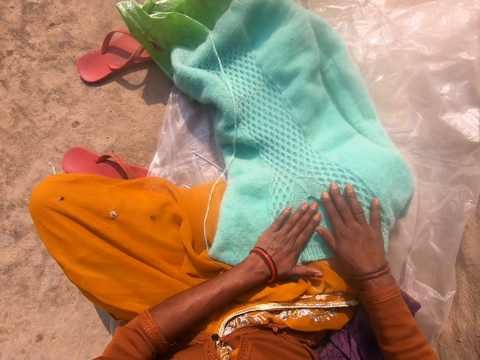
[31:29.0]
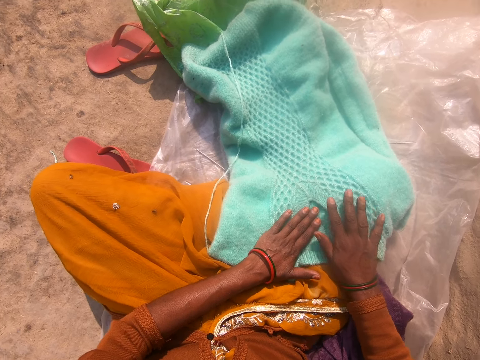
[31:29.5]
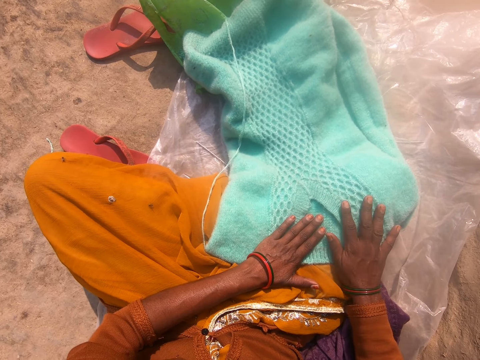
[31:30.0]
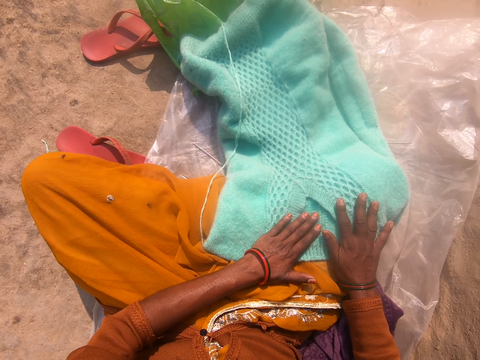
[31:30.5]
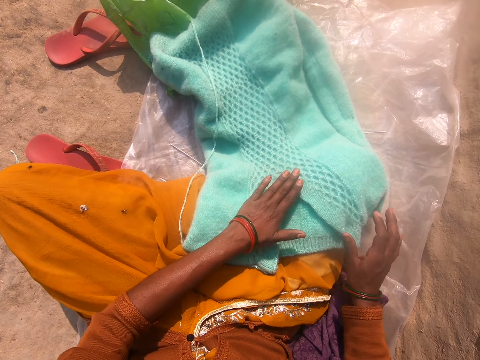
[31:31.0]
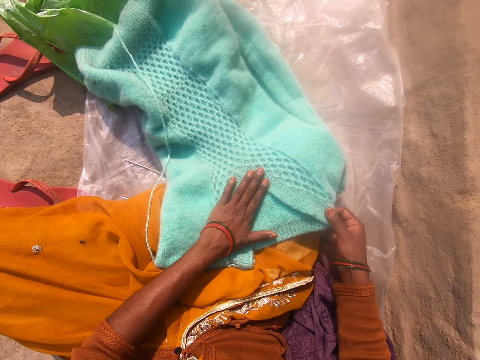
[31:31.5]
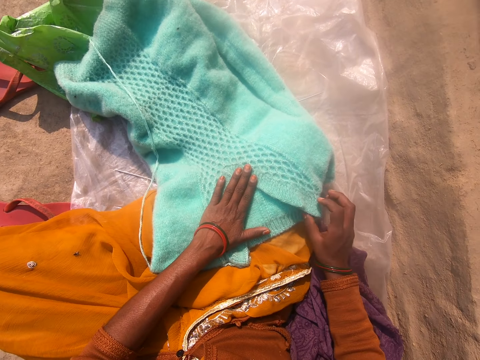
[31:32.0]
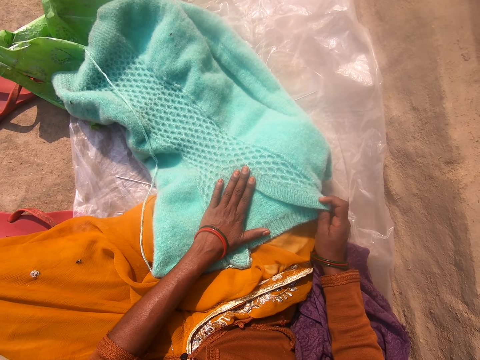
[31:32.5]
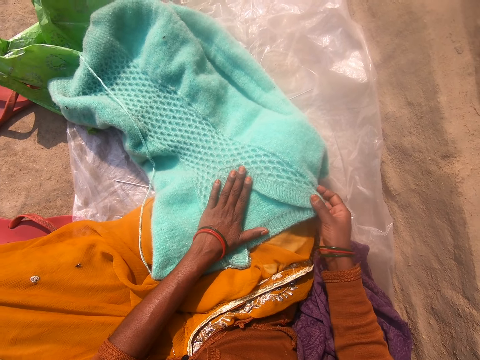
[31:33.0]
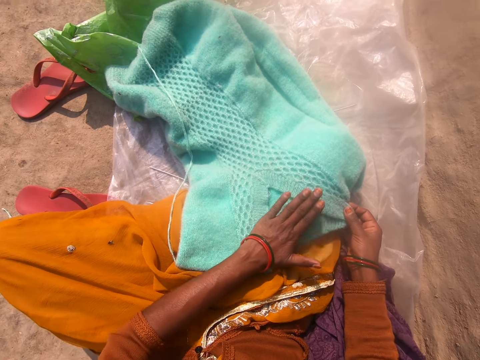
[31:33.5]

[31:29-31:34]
The camera wearer holds the cloth. They look at the cloth. They touch the cloth. They stretch the cloth.

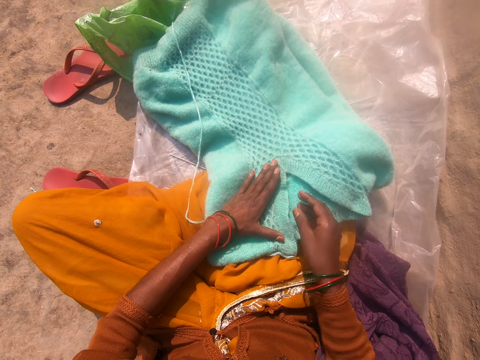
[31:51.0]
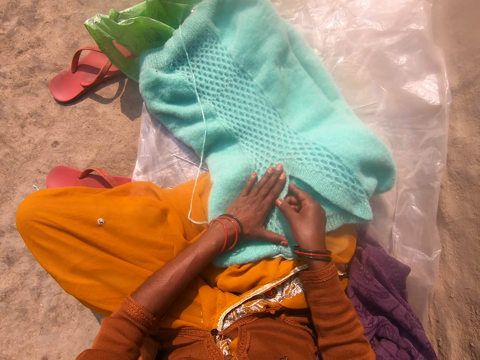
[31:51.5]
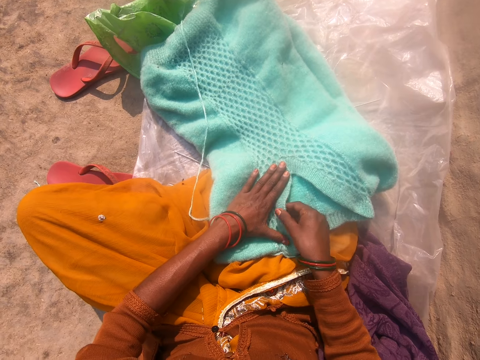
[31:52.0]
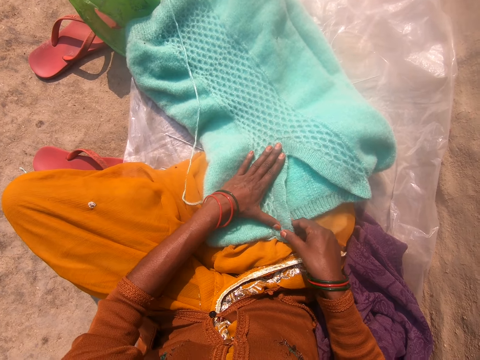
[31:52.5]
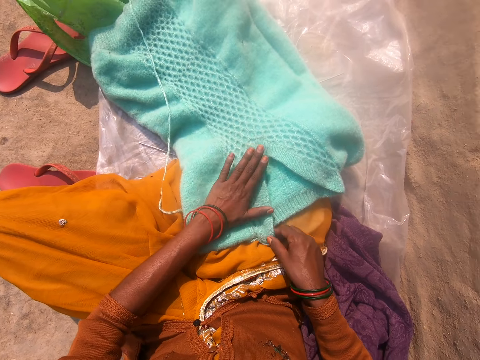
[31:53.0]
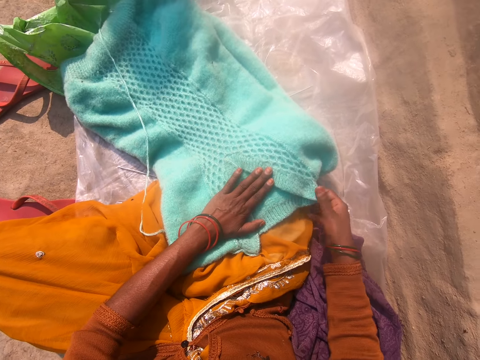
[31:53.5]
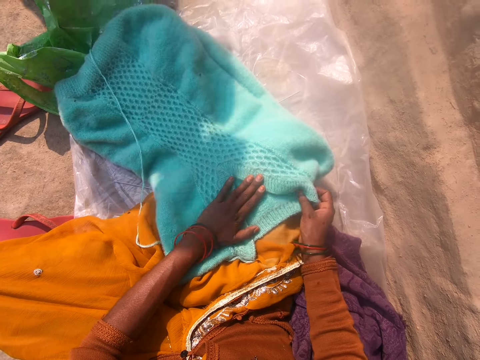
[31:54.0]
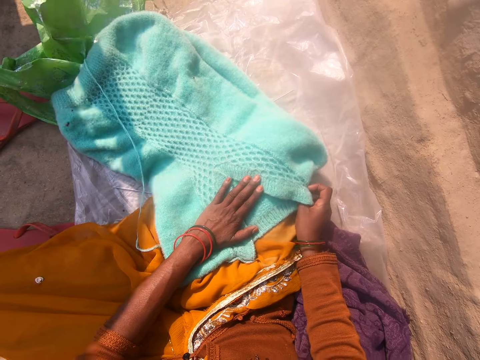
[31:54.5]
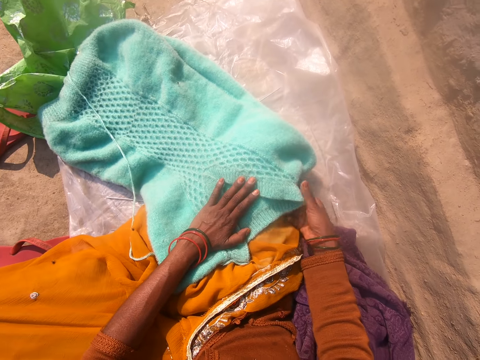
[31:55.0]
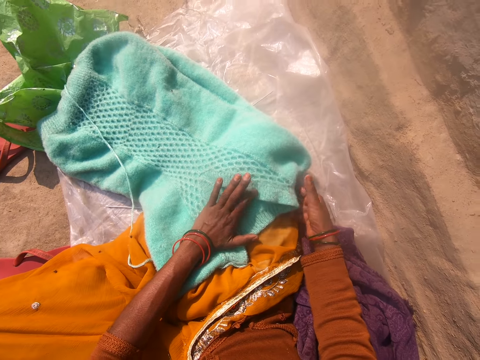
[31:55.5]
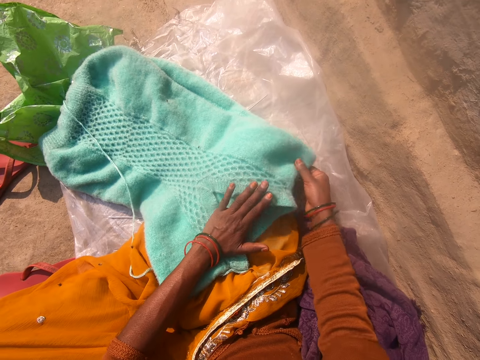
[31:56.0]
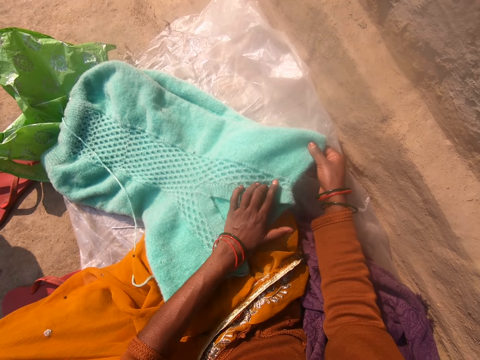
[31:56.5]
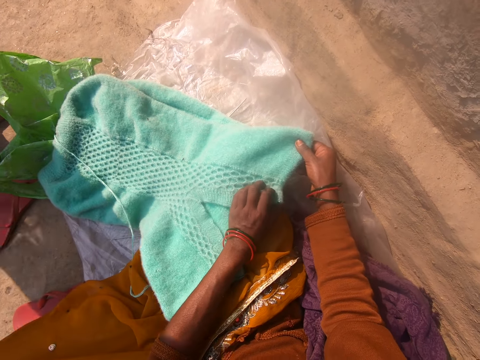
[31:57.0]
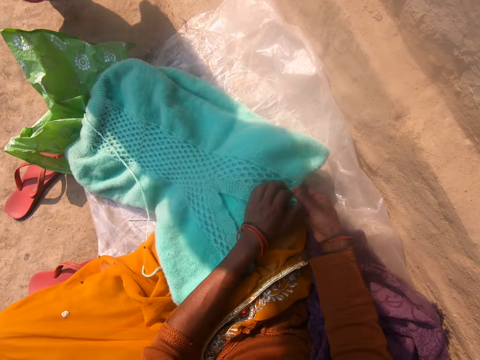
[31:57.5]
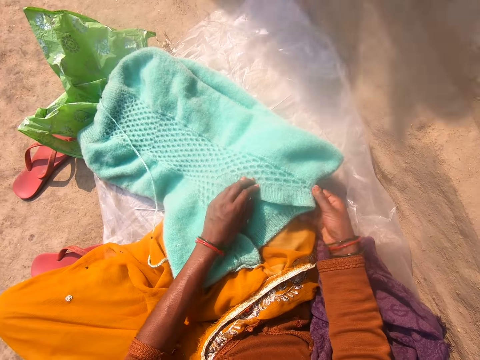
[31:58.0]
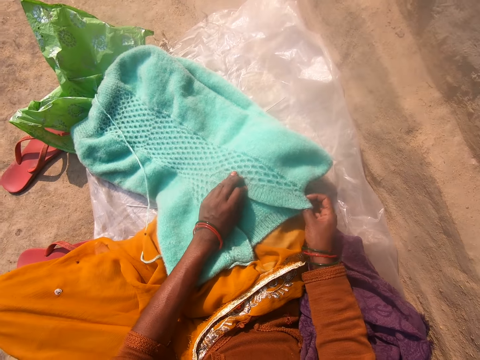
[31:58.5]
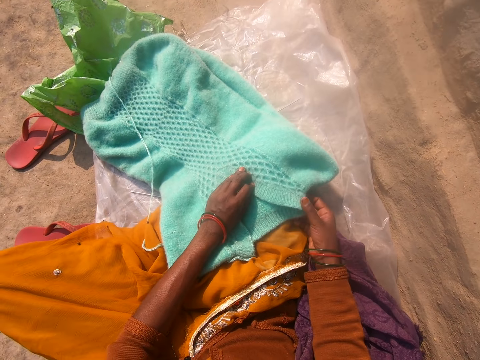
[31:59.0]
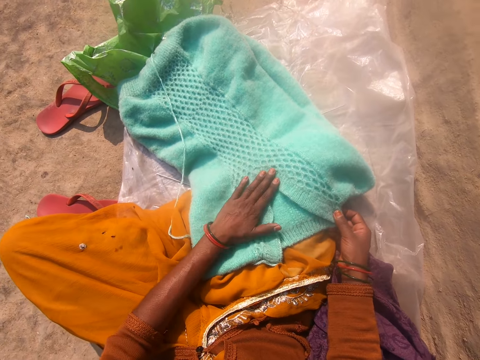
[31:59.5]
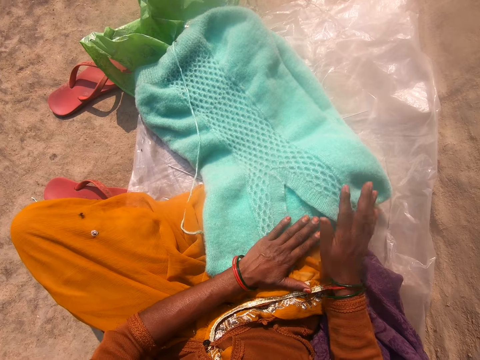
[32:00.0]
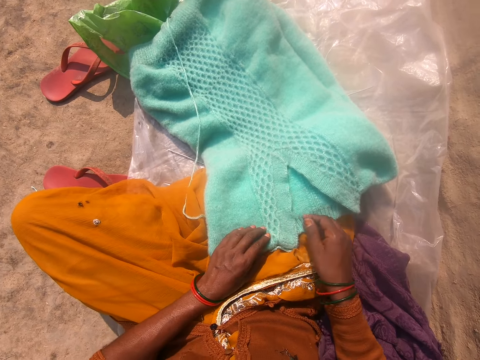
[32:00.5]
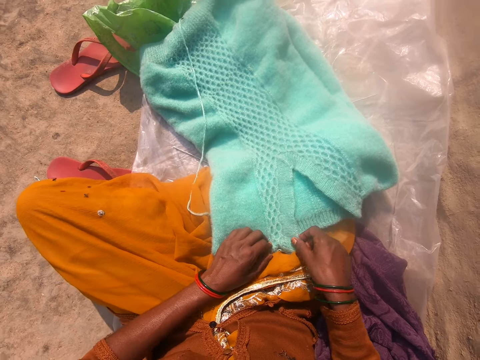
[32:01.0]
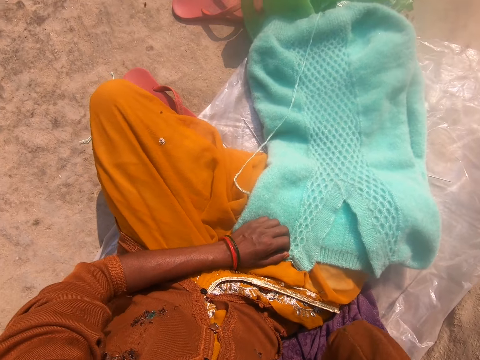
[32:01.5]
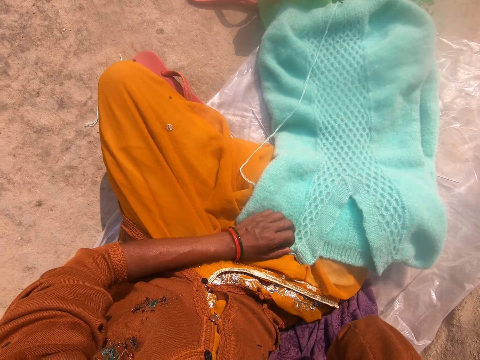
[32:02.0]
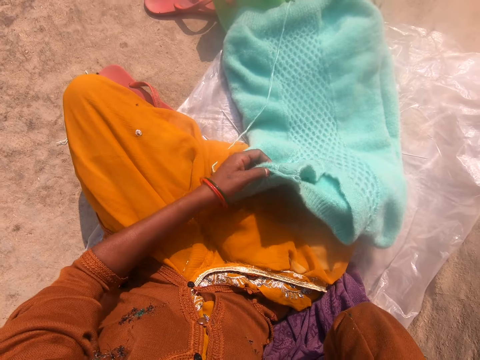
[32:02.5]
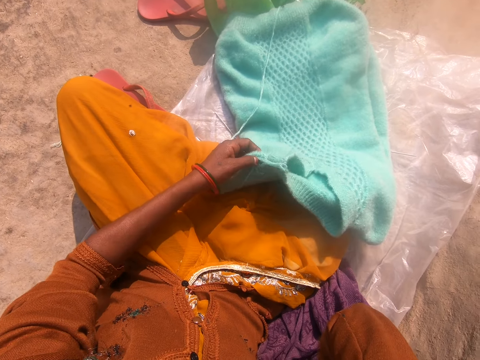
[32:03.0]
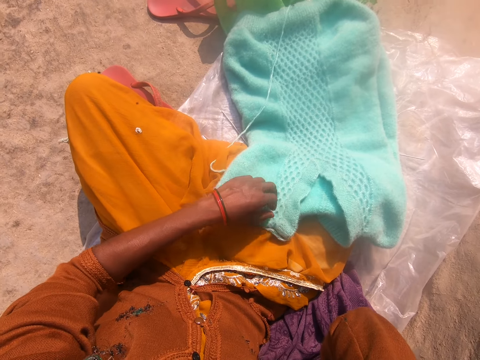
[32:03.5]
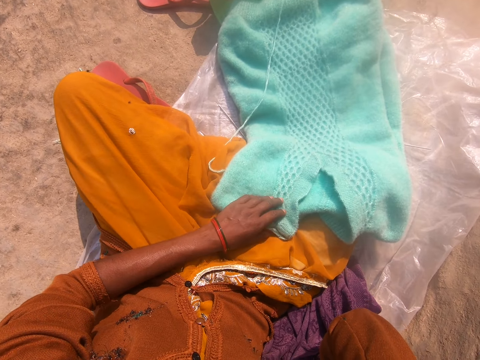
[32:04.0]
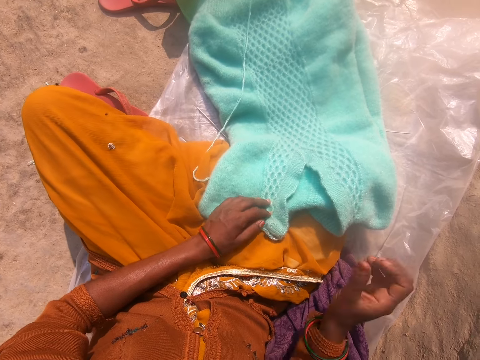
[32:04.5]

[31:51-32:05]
The camera wearer stares at the garment. She stretches the garment. She stares at the garment. She stretches the garment. A person walks around. The camera wearer looks at the garment. She touches the garment. She touches her face with her hand. She adjusts the camera. She lifts the garment. She puts the garment on the lap.

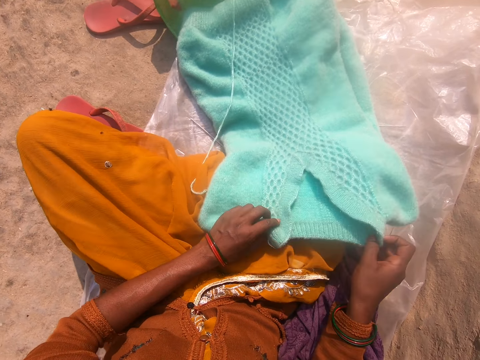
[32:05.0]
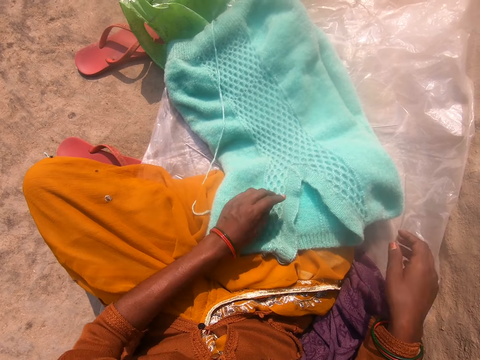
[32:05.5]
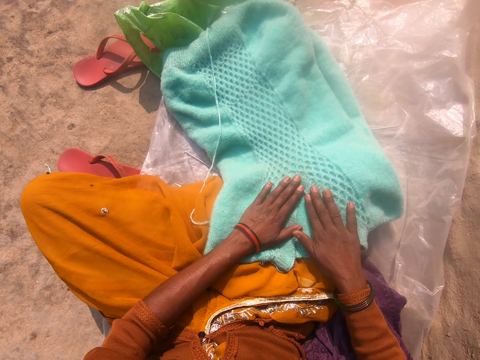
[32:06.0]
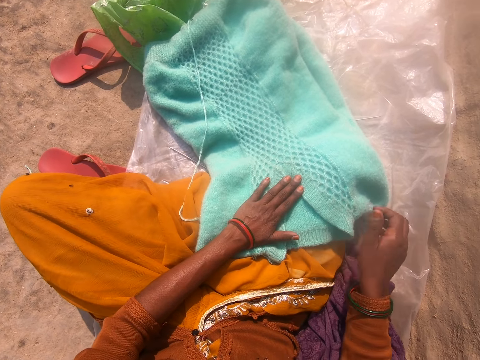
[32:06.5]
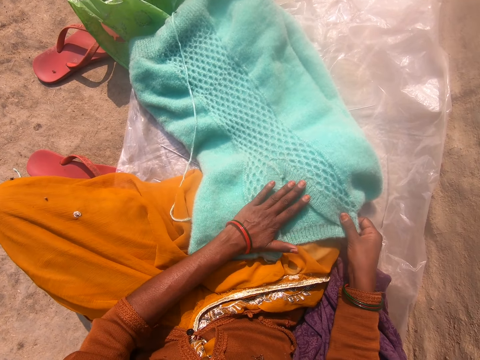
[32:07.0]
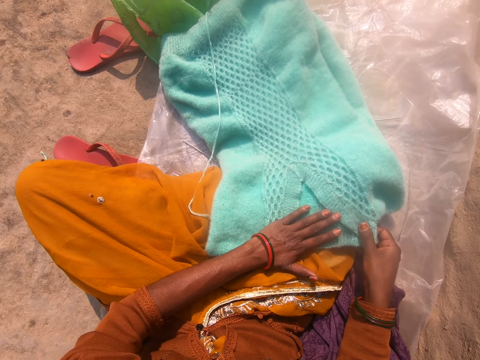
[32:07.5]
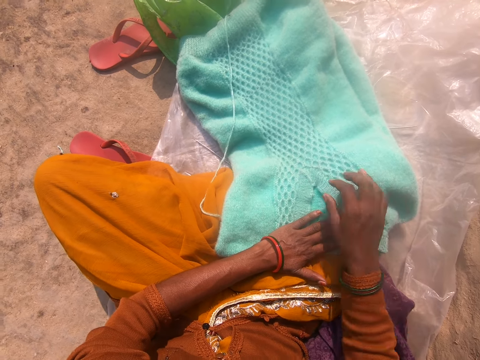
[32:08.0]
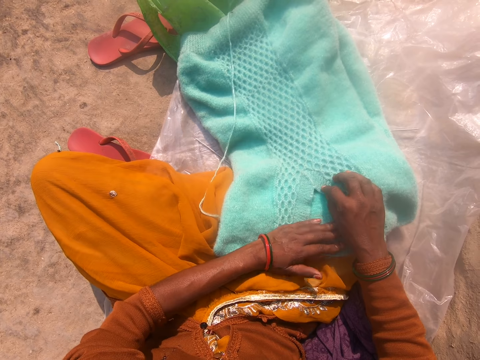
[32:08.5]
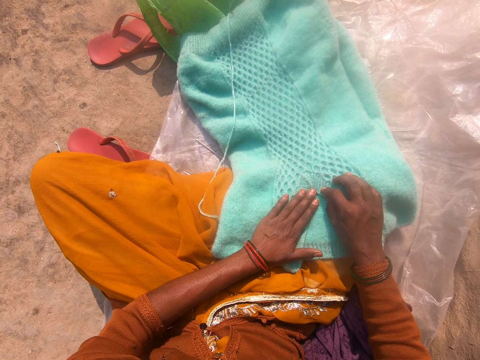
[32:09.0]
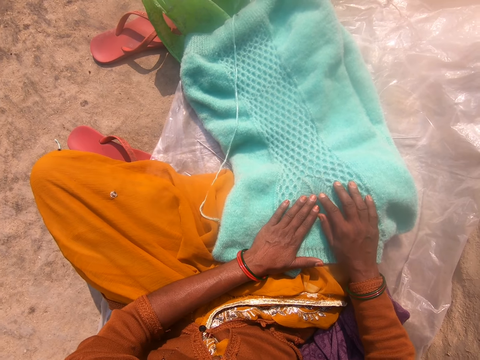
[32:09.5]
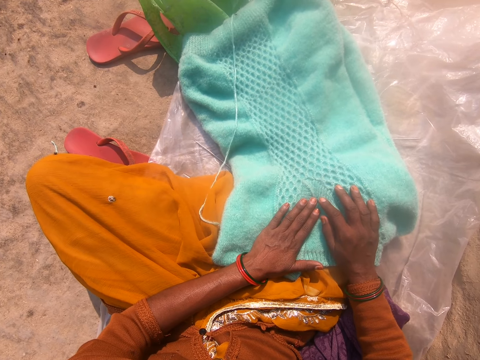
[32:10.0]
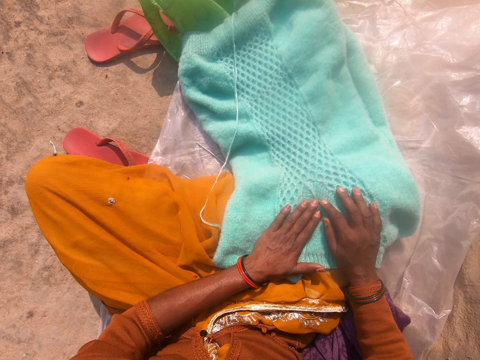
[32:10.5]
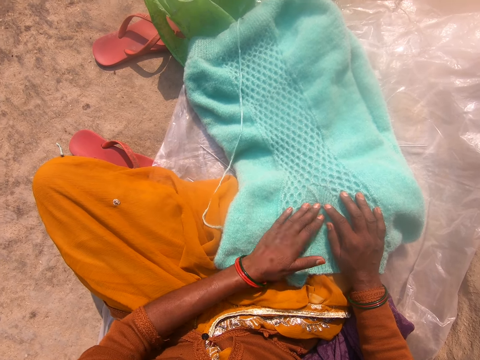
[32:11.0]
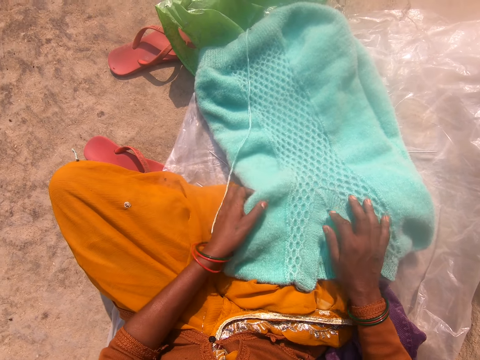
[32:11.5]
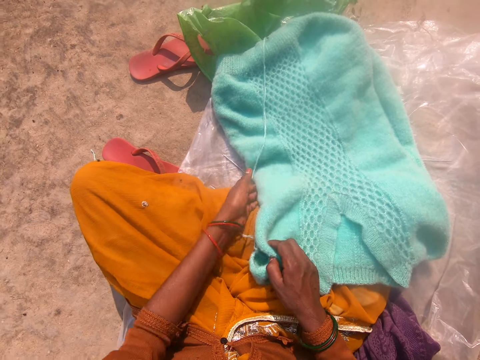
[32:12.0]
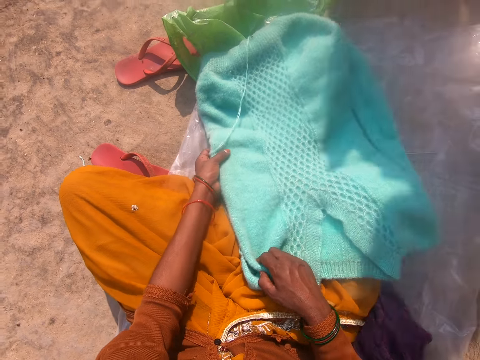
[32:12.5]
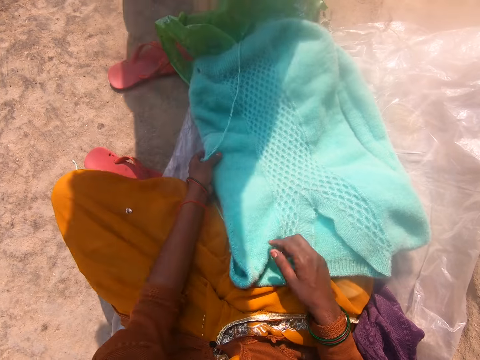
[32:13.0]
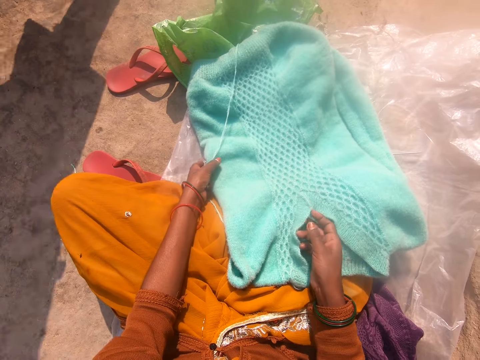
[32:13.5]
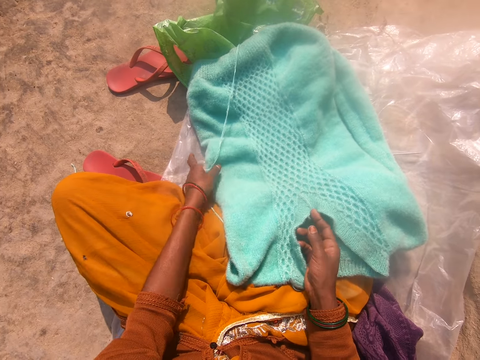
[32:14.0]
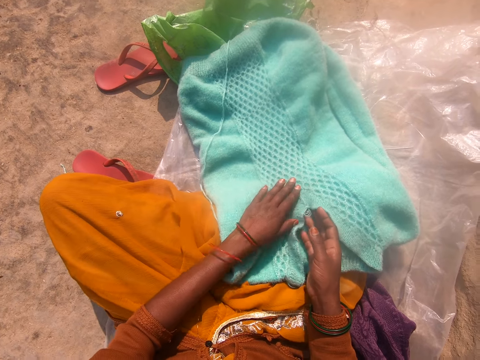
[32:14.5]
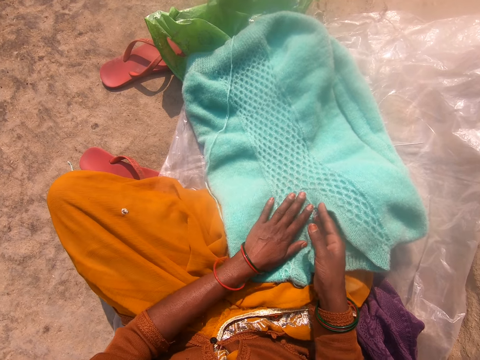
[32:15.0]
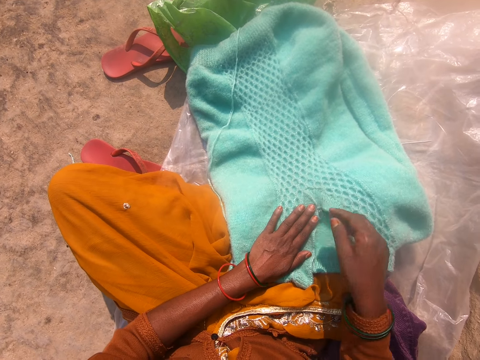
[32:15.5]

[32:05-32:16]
The camera wearer touches the garment. They straighten the cardigan with both hands. They stretch the garment. They touch the garment. They stretch the garment. They stare at the garment.
